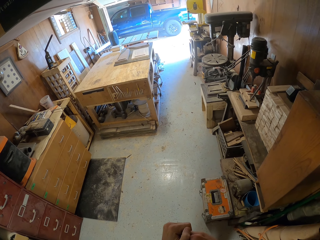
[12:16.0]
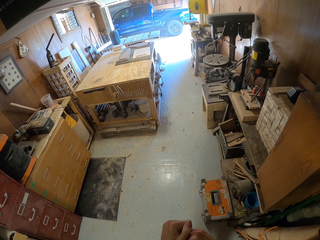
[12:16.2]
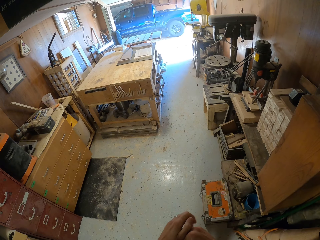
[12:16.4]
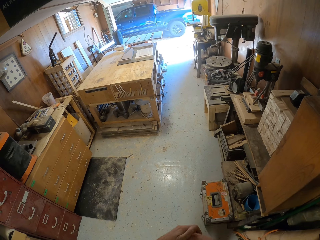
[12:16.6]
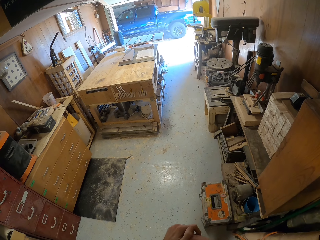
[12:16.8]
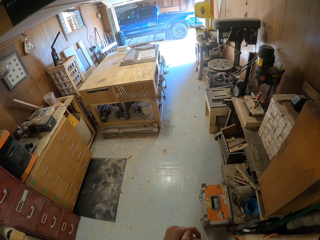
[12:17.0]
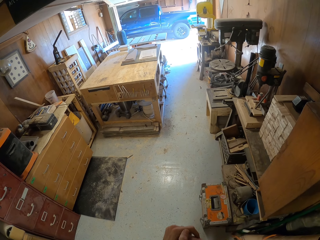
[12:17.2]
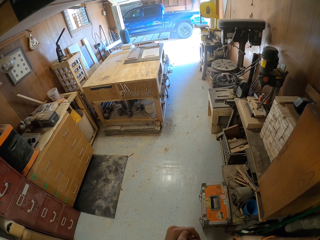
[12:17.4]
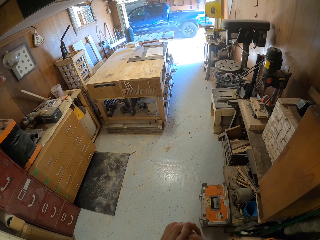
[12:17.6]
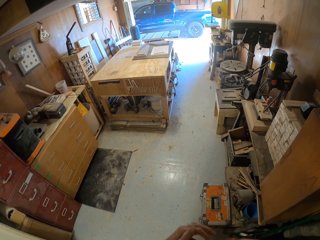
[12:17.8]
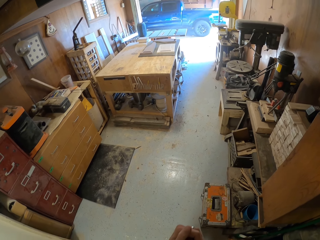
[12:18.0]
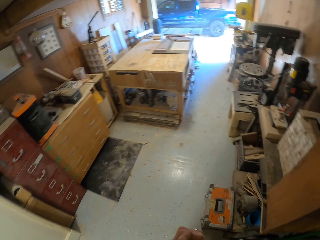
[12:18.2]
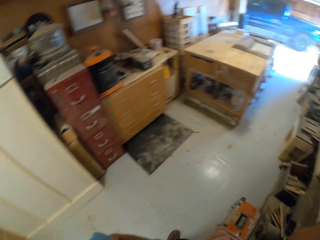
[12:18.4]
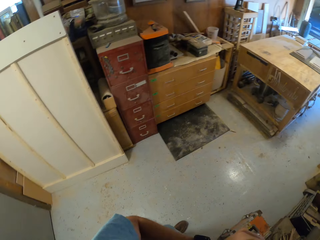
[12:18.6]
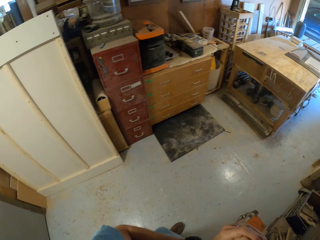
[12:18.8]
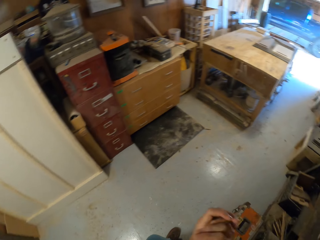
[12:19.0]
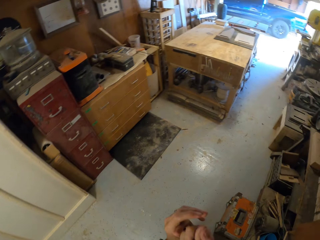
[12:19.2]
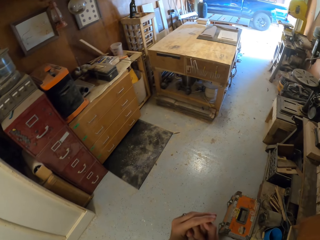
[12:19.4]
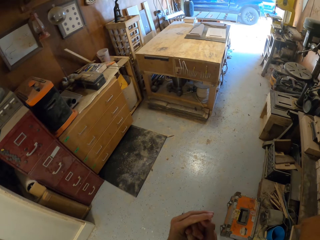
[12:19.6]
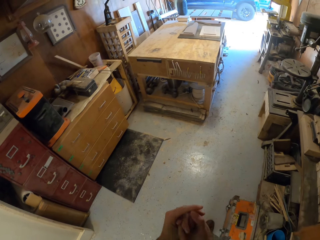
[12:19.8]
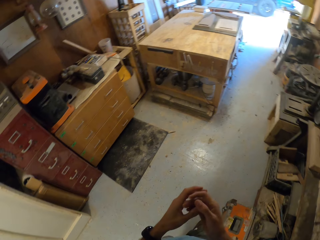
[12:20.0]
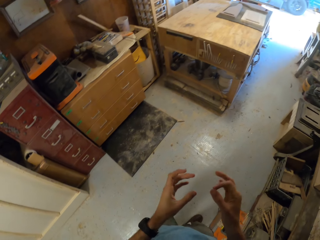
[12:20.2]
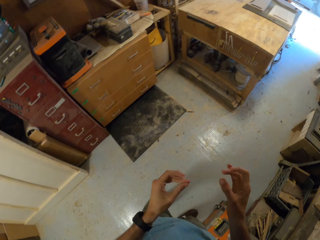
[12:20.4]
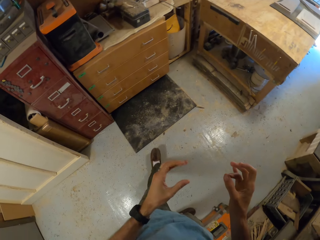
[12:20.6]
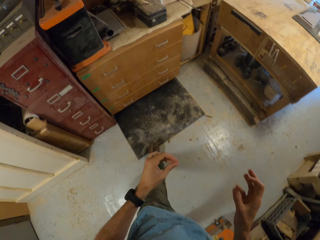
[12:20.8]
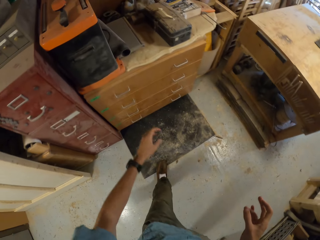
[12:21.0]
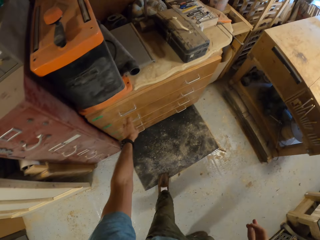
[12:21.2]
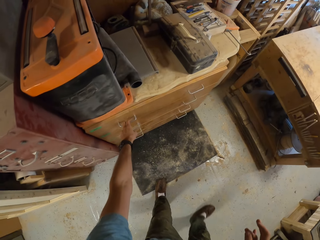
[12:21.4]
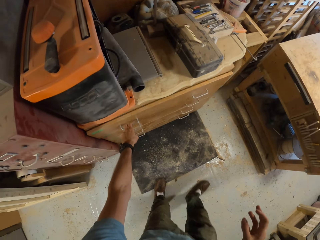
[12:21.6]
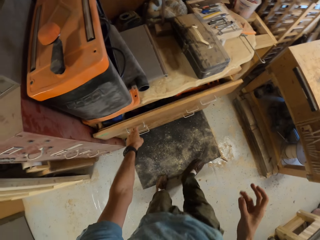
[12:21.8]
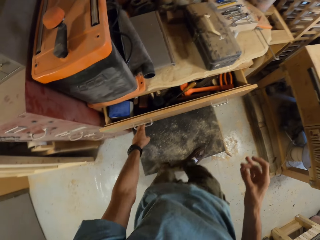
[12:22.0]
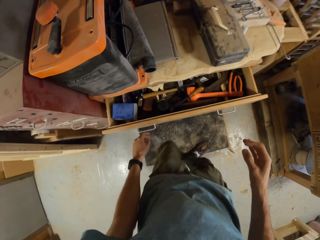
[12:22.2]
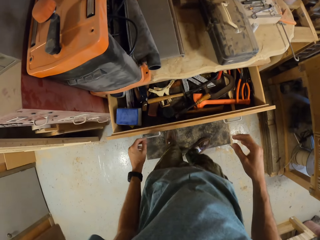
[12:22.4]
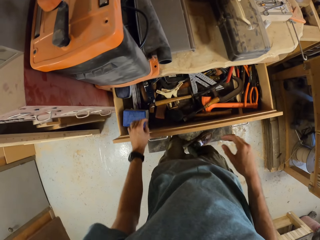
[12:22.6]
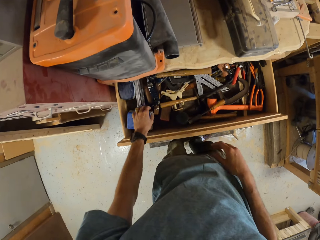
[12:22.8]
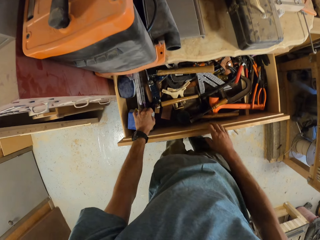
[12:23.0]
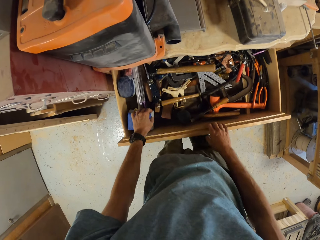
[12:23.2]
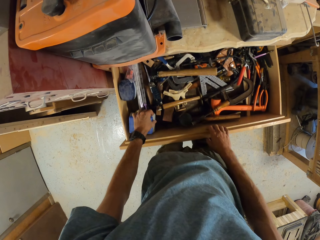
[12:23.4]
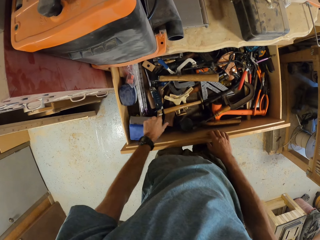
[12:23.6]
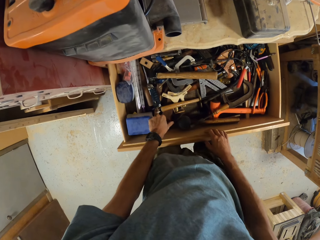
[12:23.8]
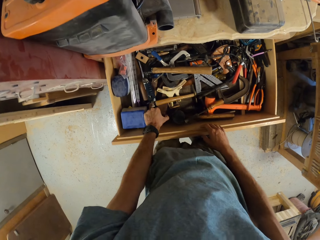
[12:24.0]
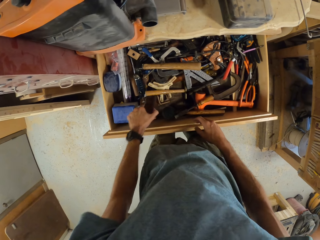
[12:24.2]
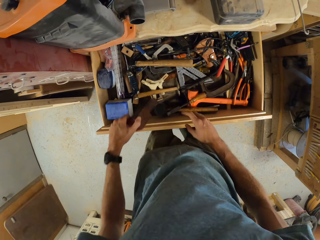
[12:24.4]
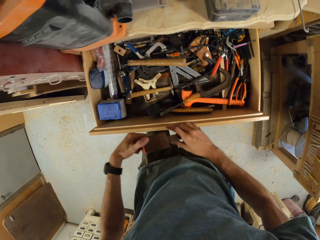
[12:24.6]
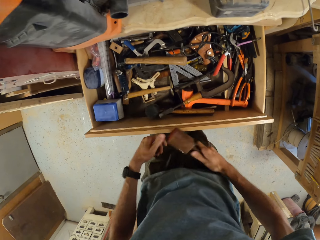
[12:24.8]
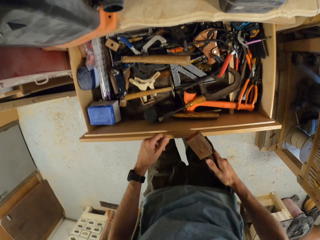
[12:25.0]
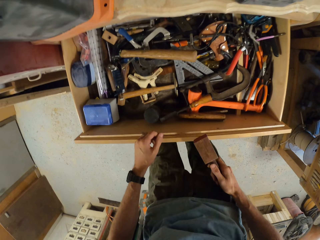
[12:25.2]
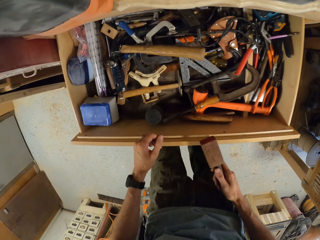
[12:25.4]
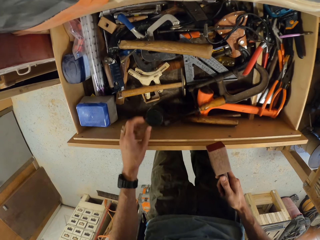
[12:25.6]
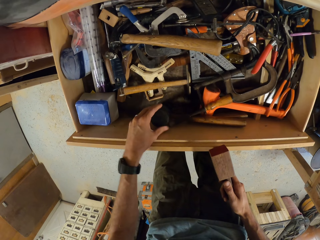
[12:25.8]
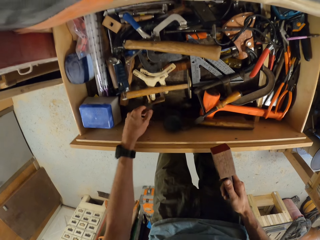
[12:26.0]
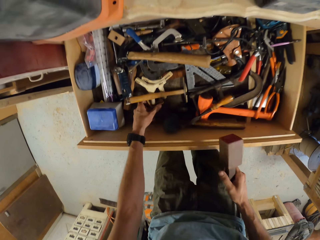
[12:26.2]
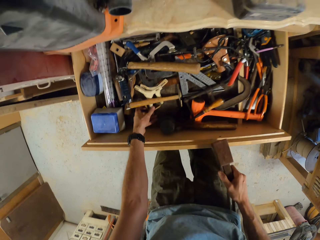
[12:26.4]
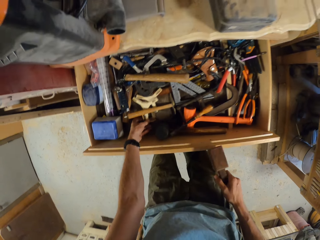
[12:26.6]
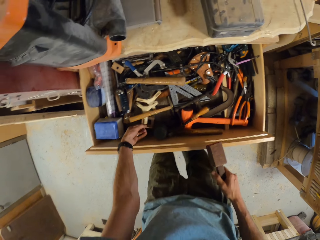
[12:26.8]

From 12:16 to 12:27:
The camera wearer rubs his hands against each other. He walks around. He opens a drawer with his left hand. He holds the drawer with his right hand. He picks up a wooden mallet from the drawer with his left hand. He transfers the wooden mallet to his right hand.

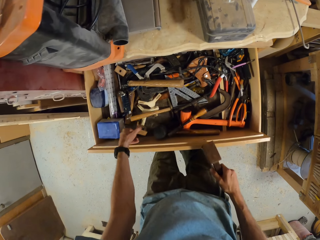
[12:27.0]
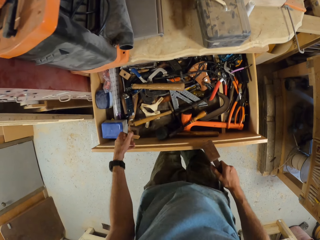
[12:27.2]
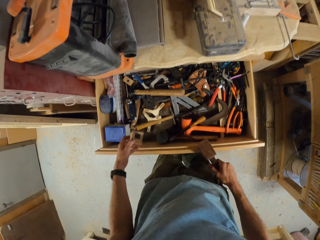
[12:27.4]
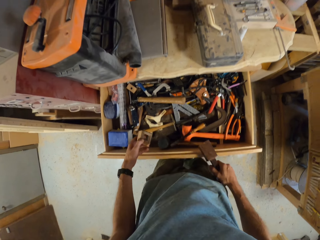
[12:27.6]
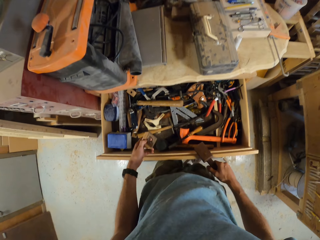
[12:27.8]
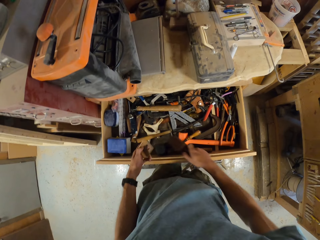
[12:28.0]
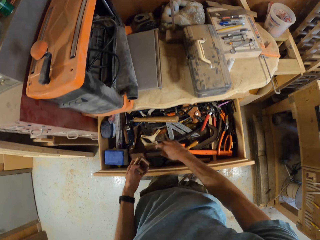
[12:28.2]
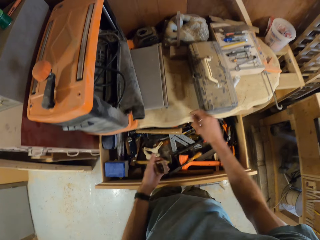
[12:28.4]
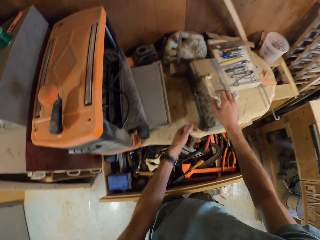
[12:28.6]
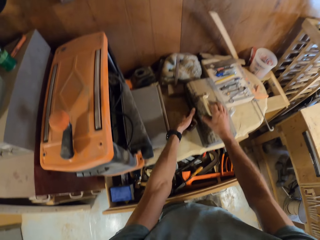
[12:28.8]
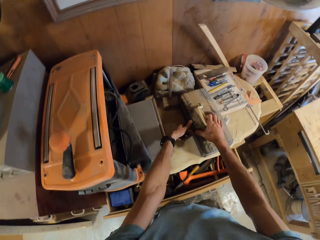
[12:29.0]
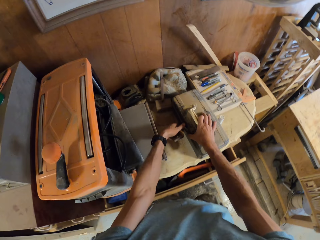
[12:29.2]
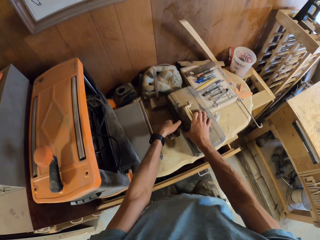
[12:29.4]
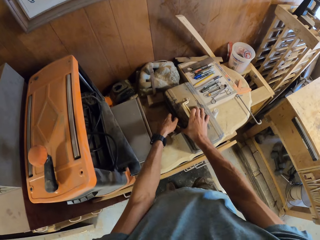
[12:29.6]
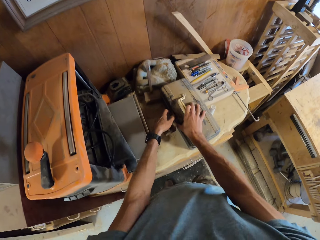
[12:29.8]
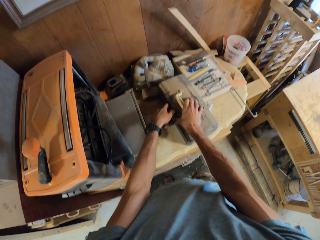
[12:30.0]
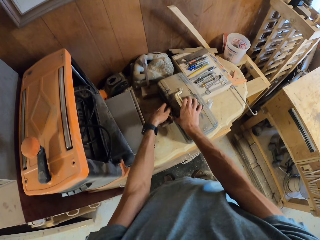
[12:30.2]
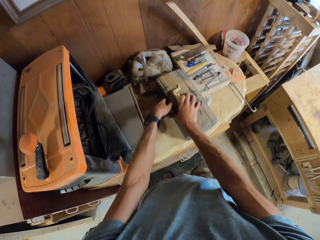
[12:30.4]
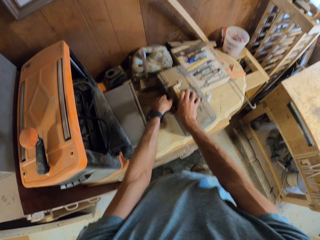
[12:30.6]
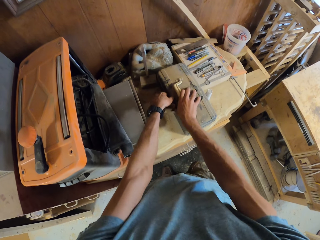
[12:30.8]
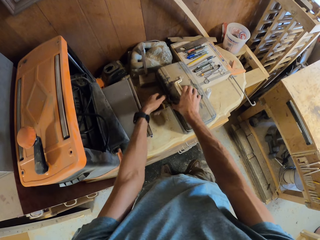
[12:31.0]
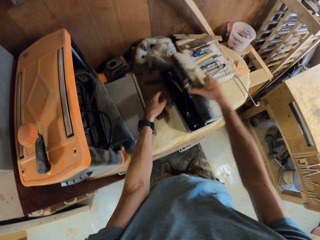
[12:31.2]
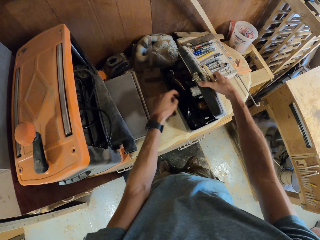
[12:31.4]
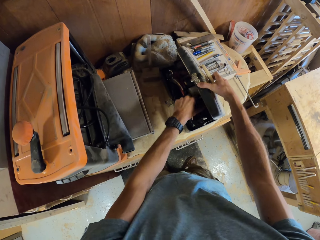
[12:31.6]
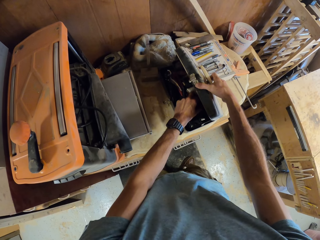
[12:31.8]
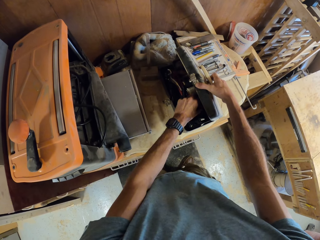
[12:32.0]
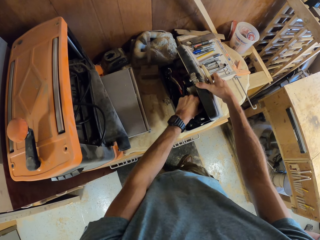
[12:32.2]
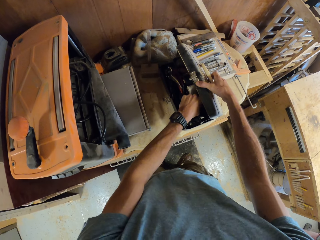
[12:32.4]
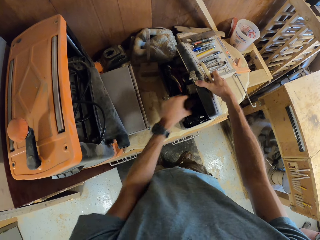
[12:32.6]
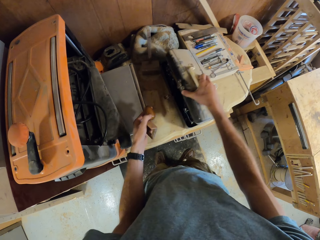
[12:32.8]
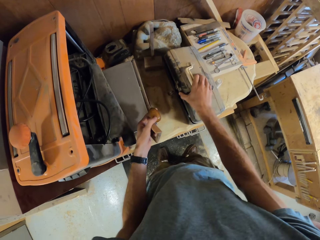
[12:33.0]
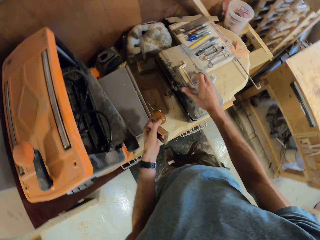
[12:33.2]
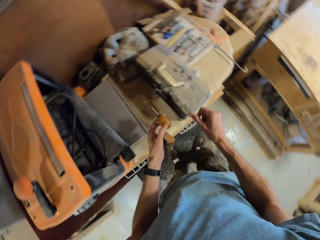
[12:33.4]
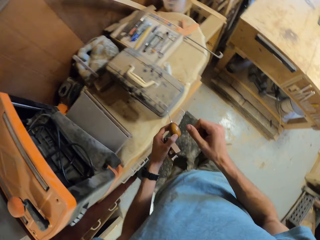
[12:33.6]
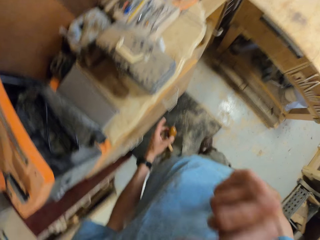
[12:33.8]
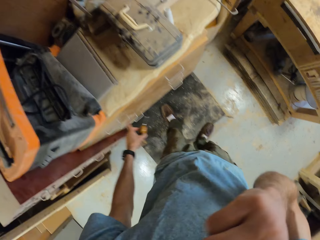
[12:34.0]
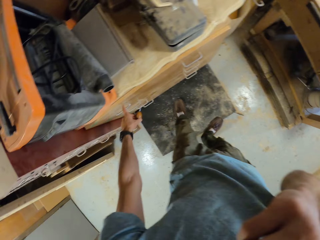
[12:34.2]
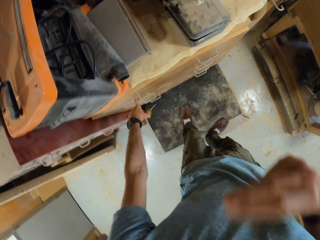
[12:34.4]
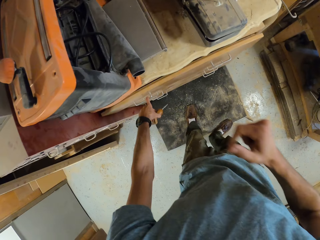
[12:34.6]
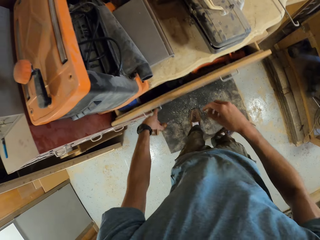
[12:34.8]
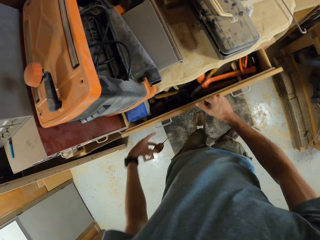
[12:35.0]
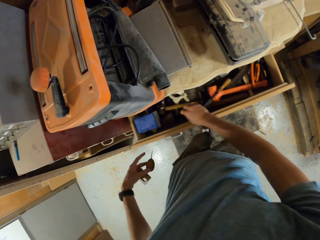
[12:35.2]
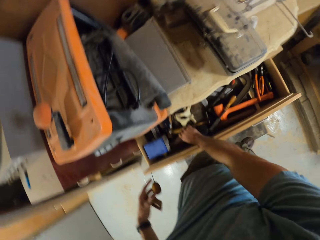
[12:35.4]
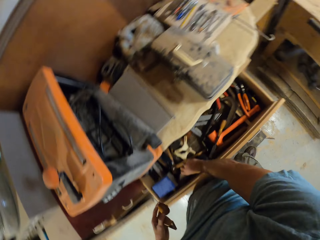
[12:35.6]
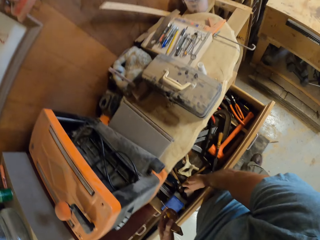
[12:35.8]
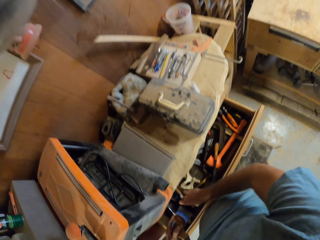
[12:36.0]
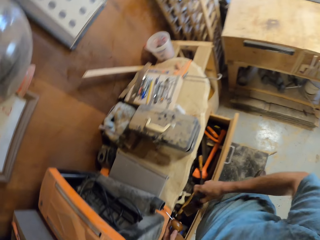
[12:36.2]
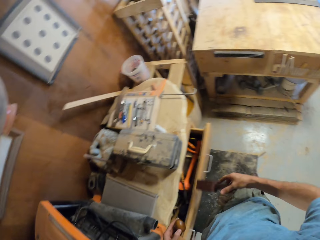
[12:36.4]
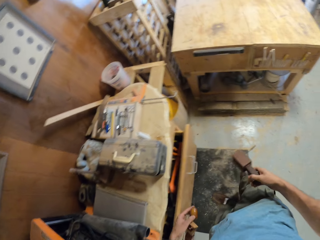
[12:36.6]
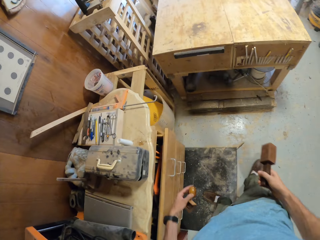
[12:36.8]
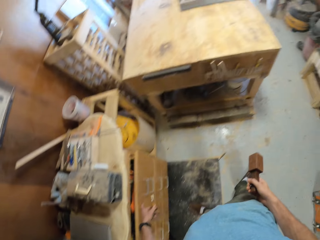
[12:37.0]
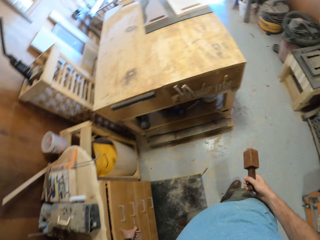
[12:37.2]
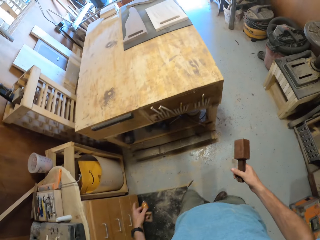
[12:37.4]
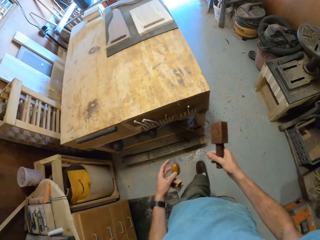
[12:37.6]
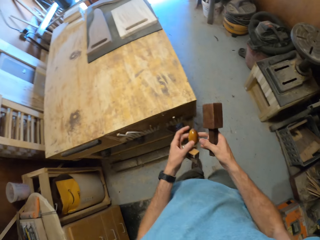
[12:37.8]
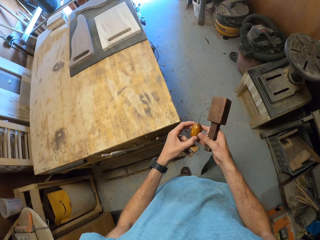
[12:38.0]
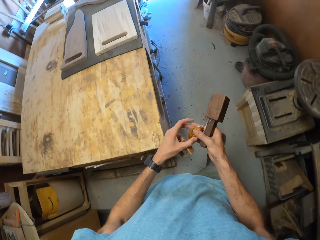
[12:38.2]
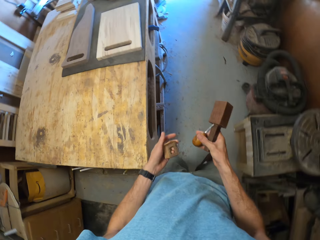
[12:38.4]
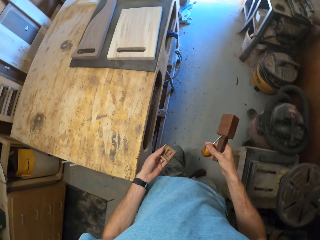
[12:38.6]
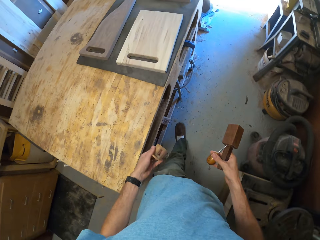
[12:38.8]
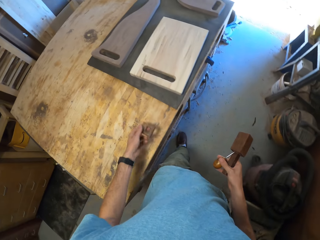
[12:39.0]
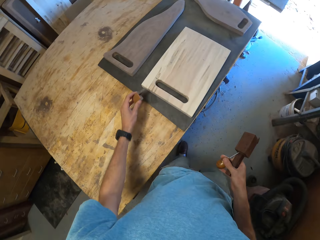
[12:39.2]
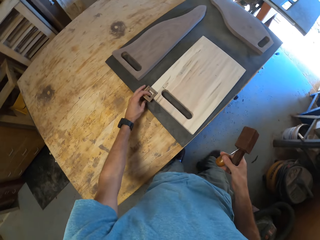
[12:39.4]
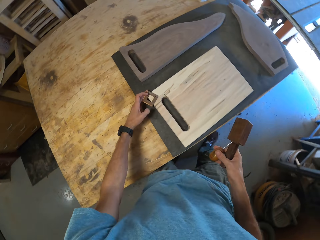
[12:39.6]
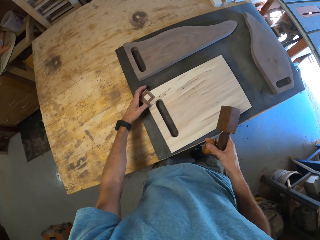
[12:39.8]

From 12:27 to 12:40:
The camera wearer picks up a marking tool from the drawer with his left hand. He drops the wooden mallet into the drawer with his right hand. He closes the drawer with his knees. He opens up a toolbox on the drawer with both hands. He picks up an awl from the toolbox with his left hand. He closes the toolbox with his right hand. He raises his right hand to his face. He opens the drawer with his left hand. He lowers his right hand. He picks up the wooden mallet from the drawer with his right hand. He closes the drawer with his left hand. He walks towards the table.
